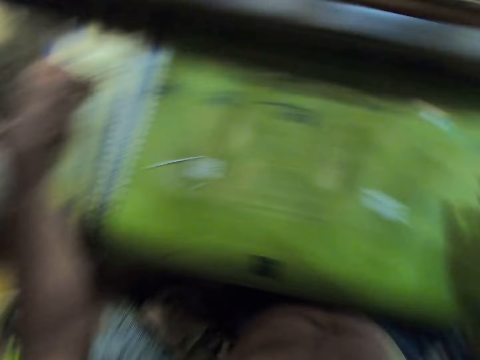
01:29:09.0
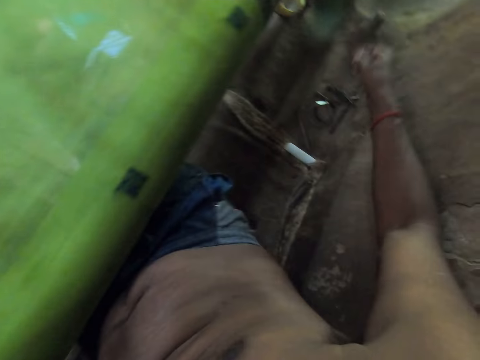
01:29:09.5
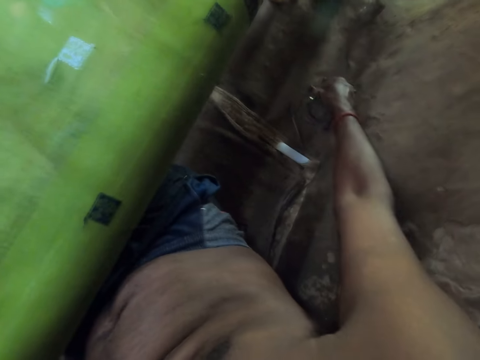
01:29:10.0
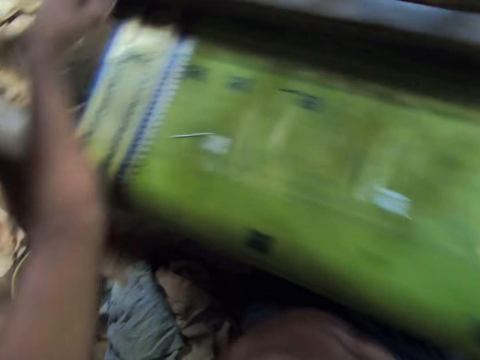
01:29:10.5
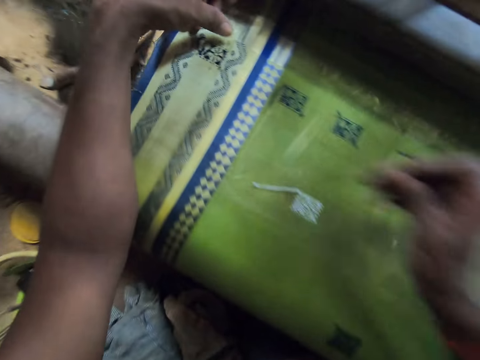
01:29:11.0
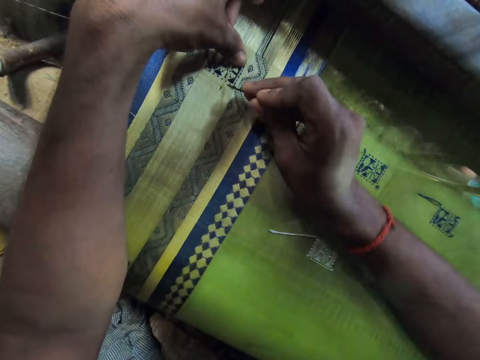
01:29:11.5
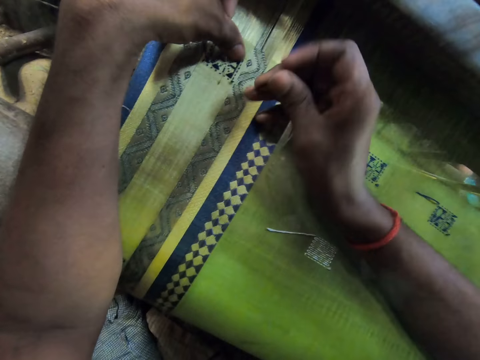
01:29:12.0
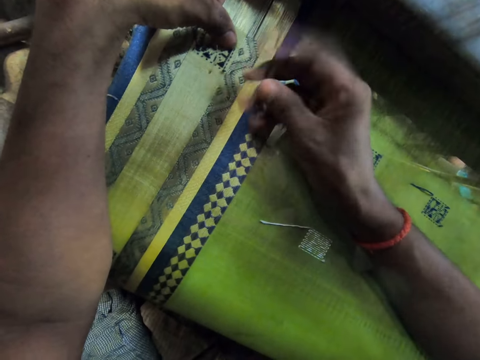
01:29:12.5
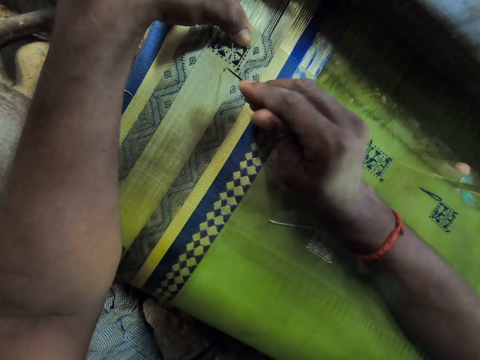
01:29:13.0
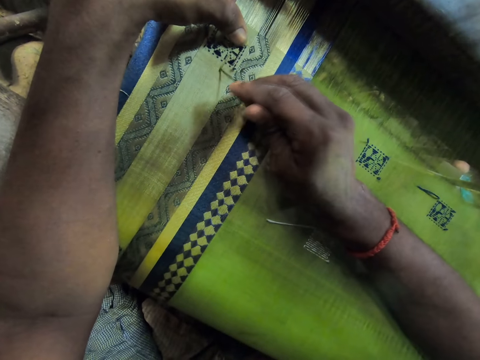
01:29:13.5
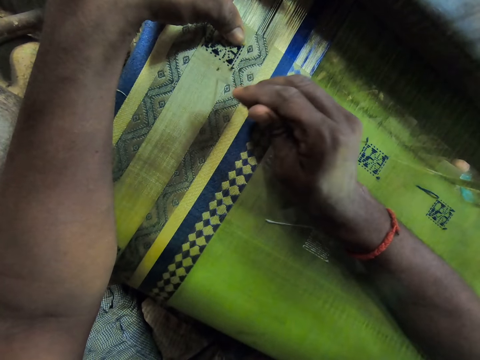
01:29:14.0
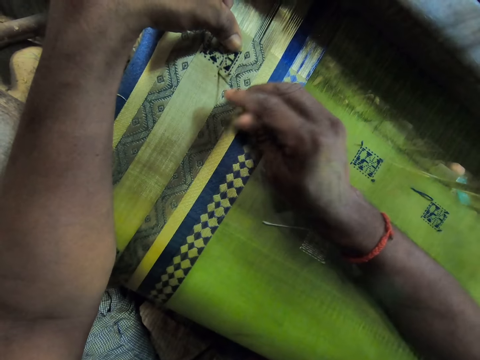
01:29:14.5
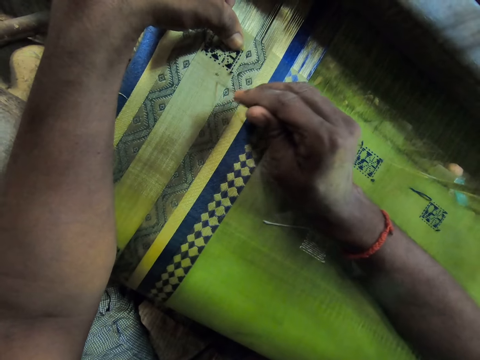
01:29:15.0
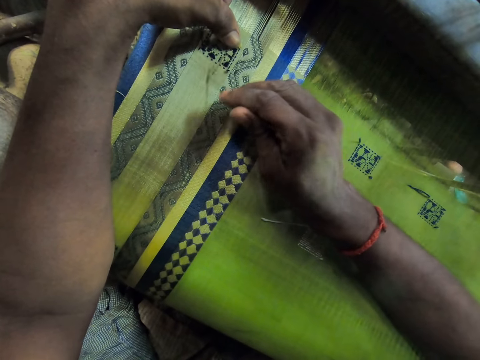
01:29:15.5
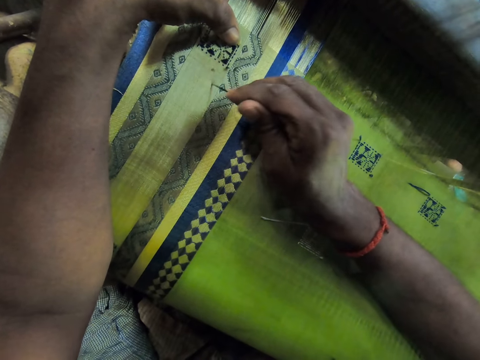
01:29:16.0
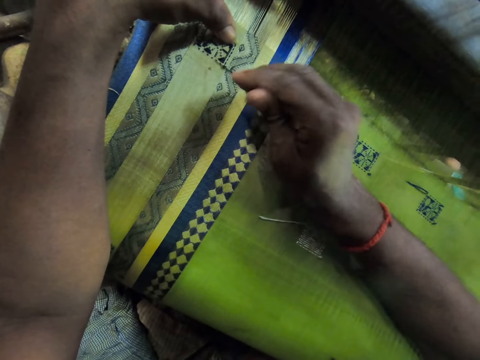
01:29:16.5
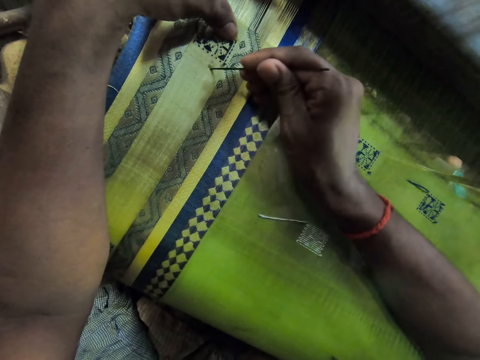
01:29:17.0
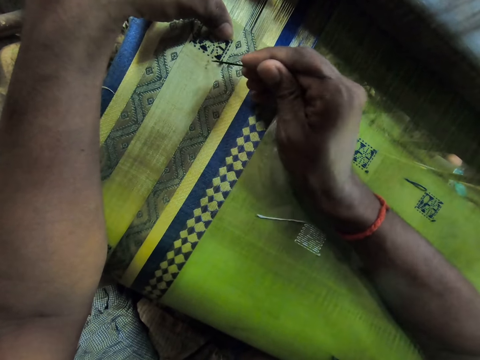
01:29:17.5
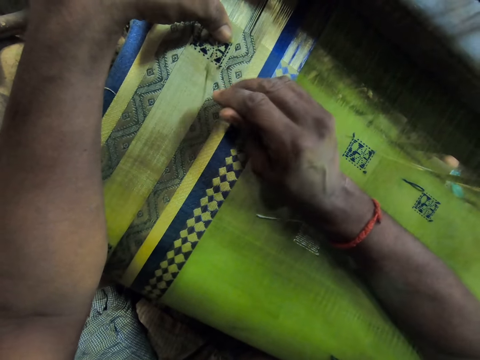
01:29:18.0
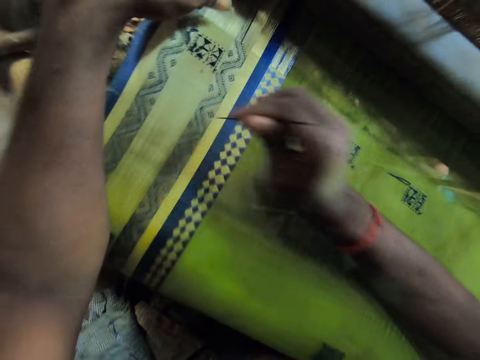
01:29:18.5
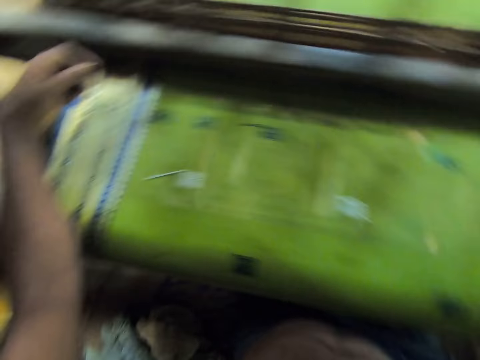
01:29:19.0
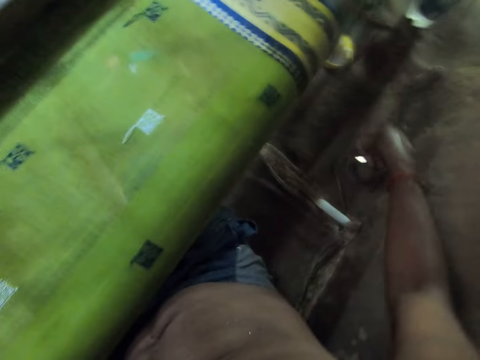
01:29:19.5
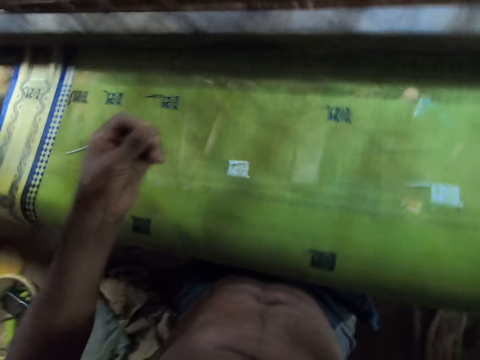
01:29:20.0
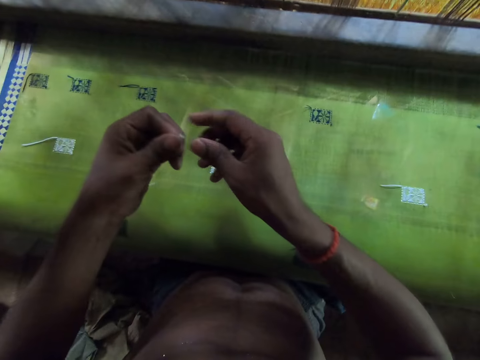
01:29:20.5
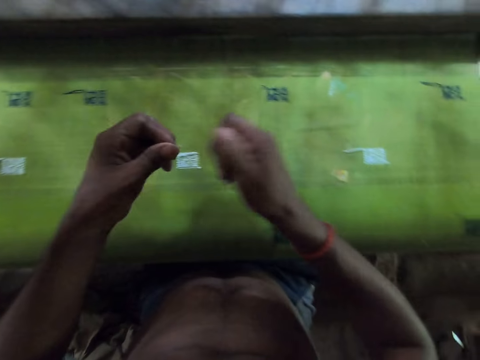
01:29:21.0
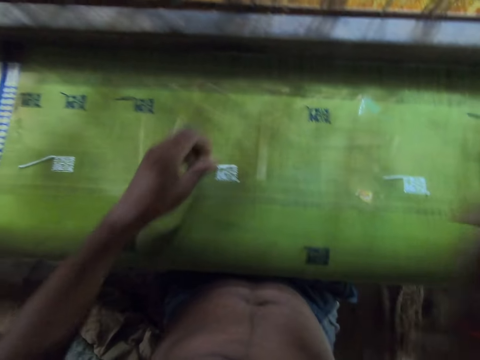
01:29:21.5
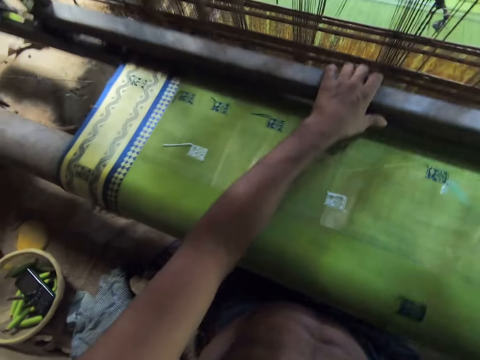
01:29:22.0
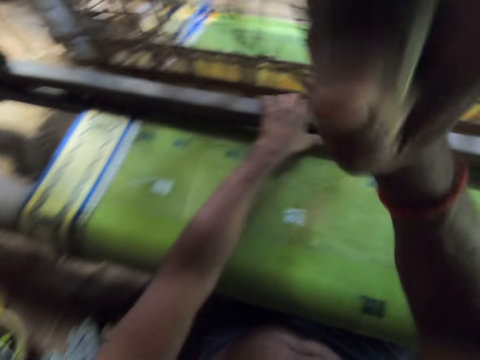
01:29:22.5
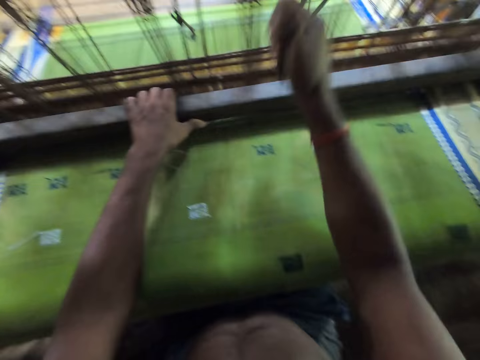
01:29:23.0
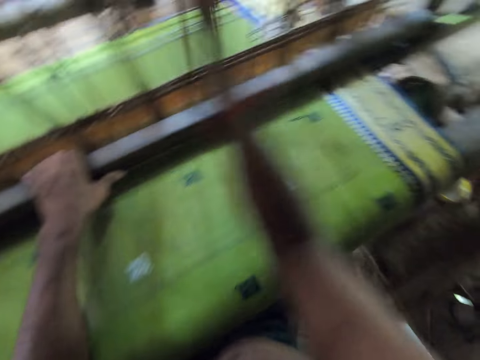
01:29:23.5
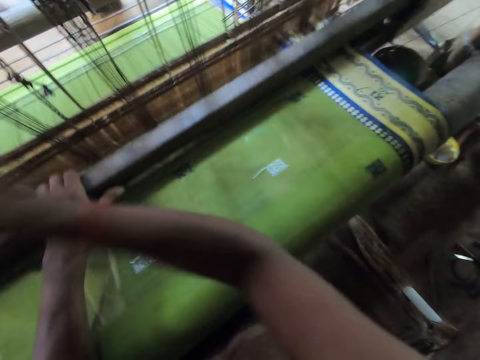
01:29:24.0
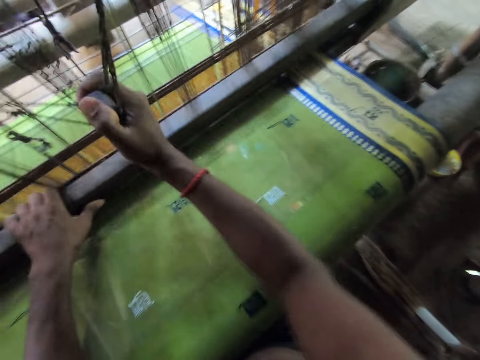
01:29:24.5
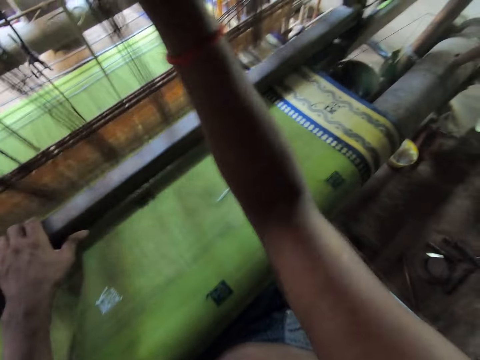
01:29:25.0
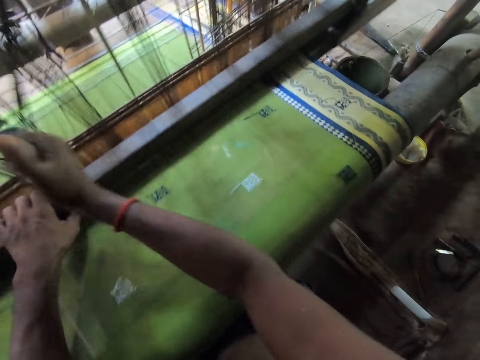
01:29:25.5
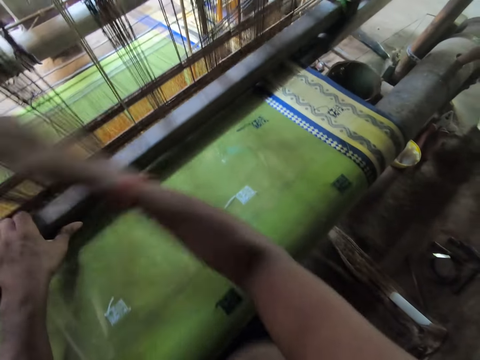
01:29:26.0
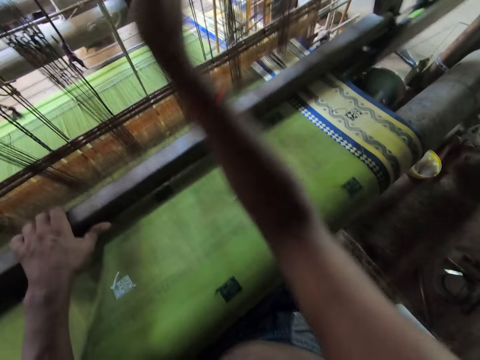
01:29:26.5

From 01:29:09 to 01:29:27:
The camera wearer looks around. He picks up the needle on the floor with his right hand. He sews the sari with the needle in his hands. He colors the fabric with something. He looks around. He drops the needle on the floor with his right hand. He touches something. He sews with the machine used in weaving the fabric.

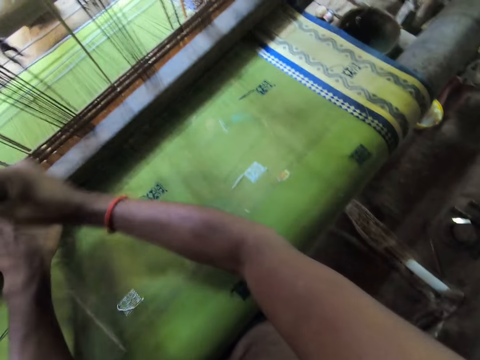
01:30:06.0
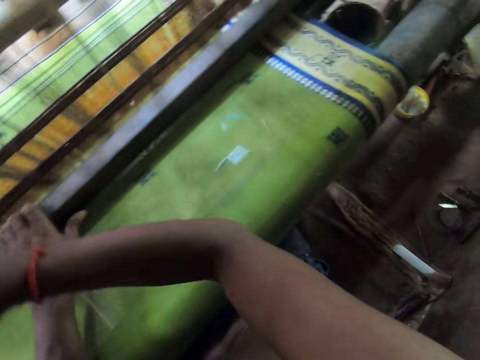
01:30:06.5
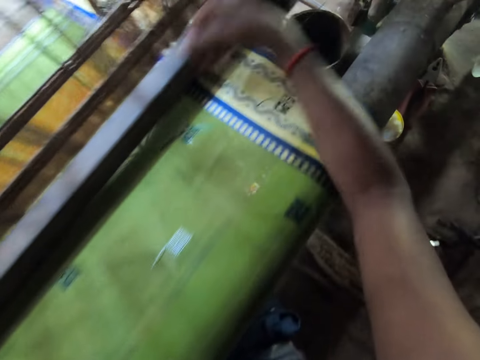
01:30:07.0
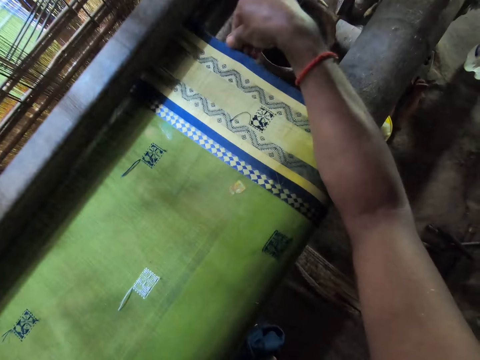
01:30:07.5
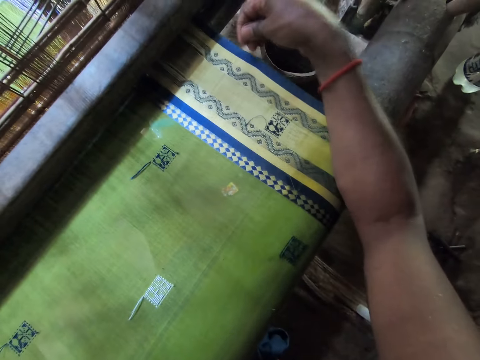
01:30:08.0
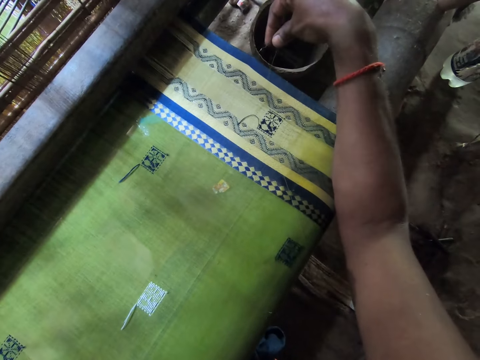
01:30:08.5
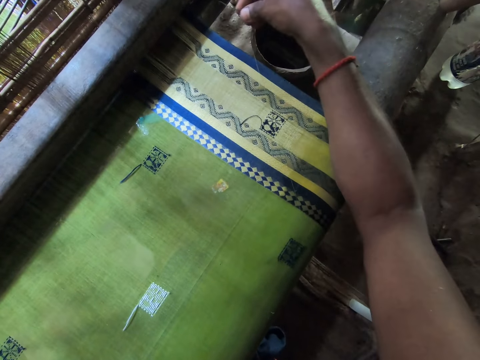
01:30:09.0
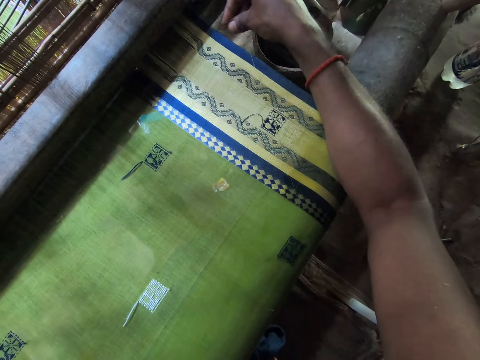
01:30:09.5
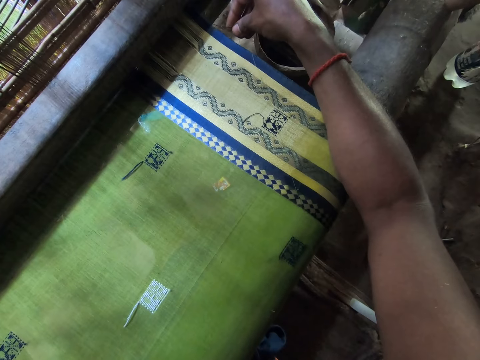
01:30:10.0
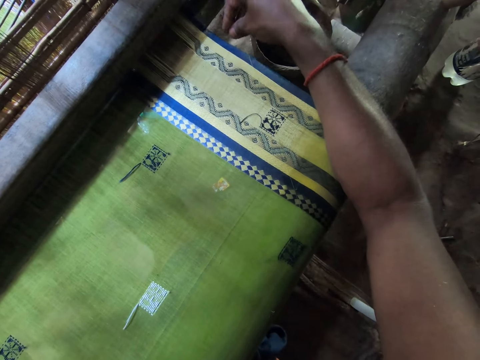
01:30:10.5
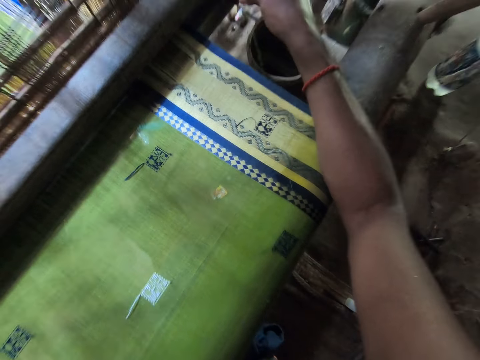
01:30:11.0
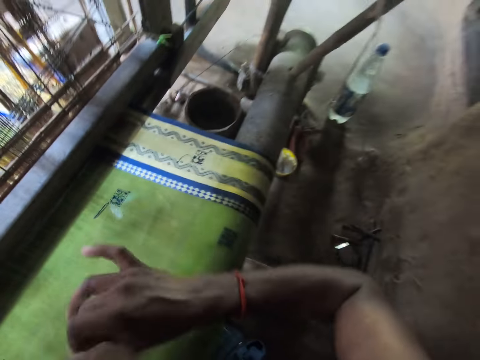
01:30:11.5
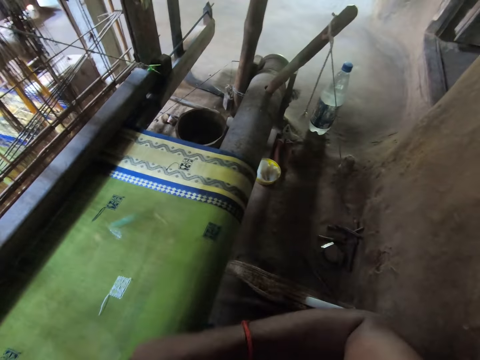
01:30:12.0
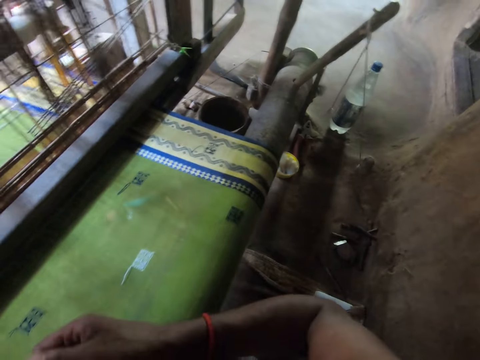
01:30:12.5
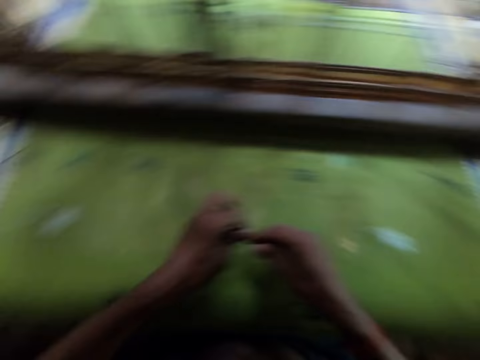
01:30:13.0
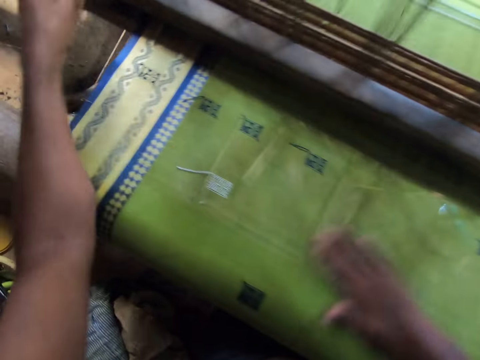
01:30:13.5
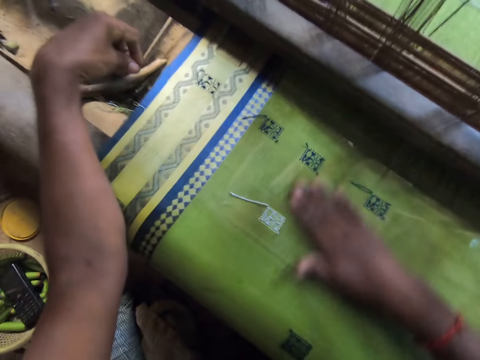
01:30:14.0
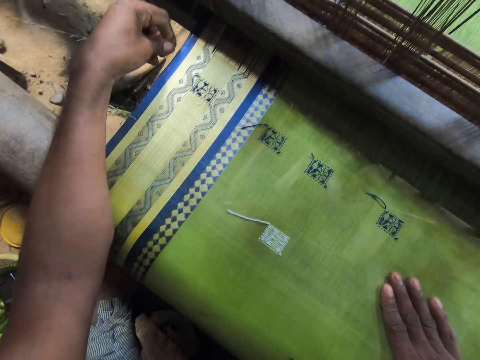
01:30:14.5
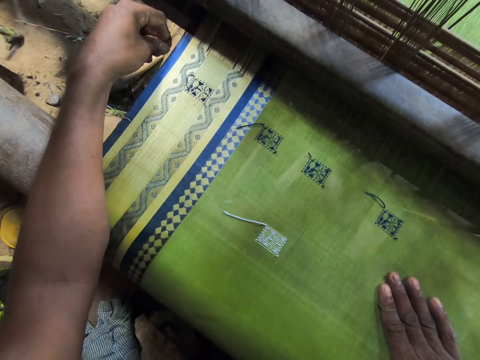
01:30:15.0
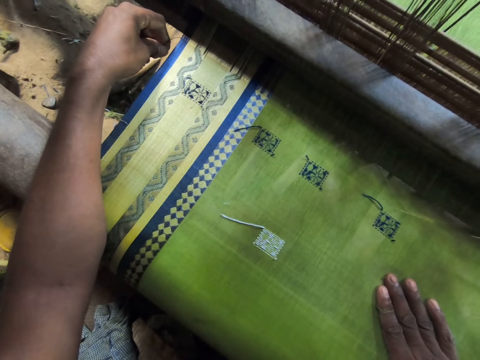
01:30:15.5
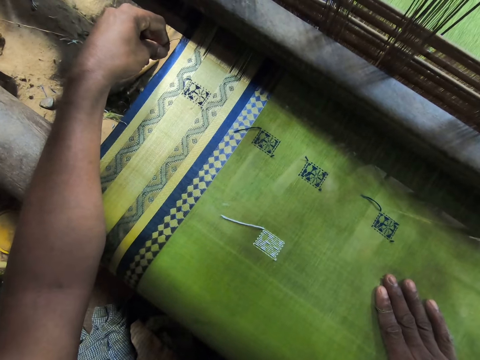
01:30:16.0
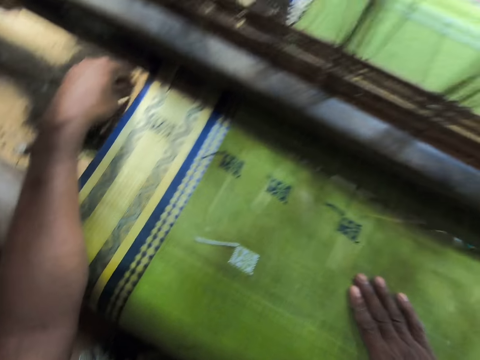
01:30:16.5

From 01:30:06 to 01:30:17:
The camera wearer sews the sari on the loom with his legs and the needle in his hands. He touches the fabric. He touches the needle. He touches the fabric.
